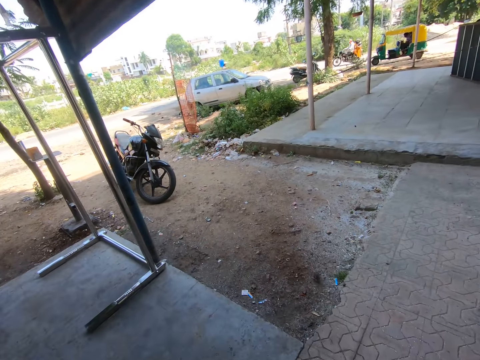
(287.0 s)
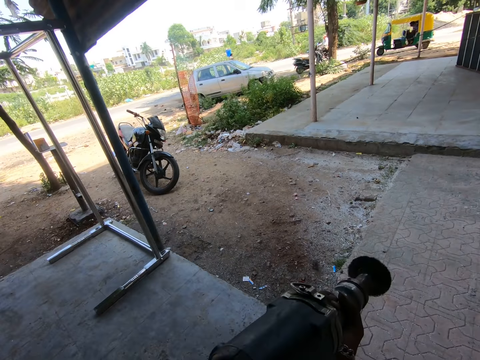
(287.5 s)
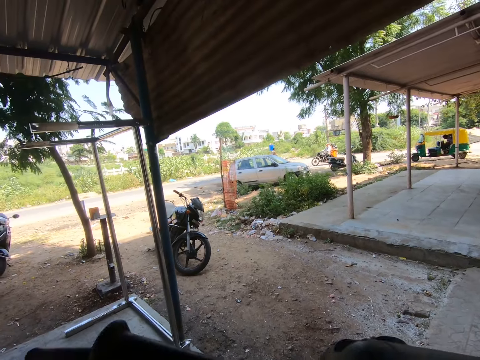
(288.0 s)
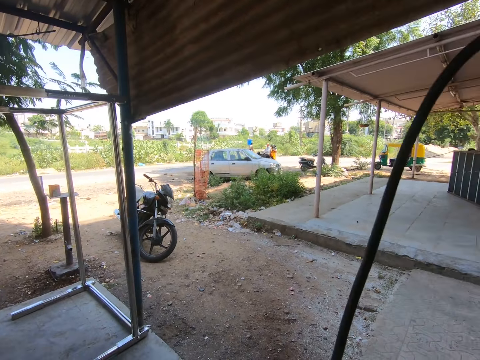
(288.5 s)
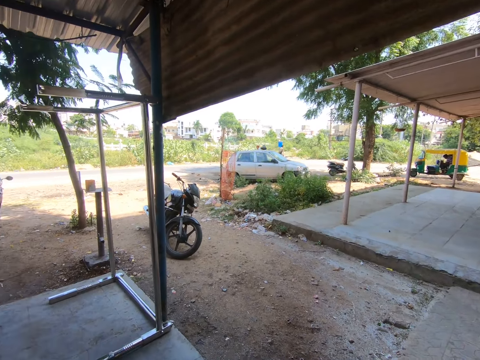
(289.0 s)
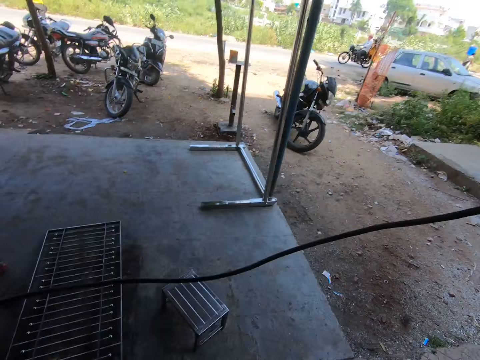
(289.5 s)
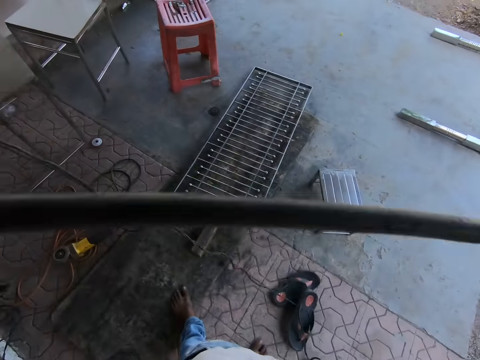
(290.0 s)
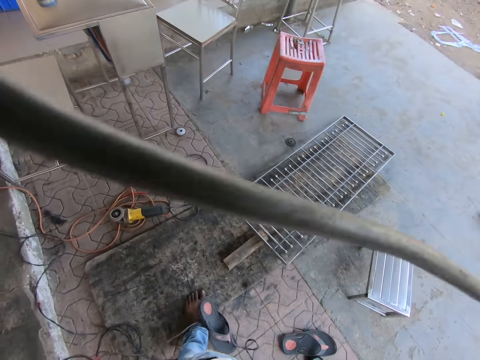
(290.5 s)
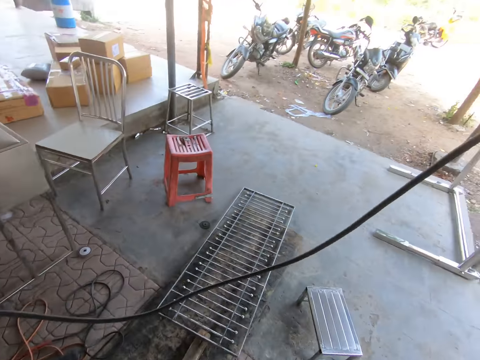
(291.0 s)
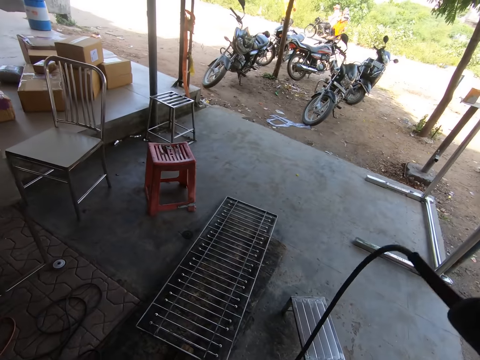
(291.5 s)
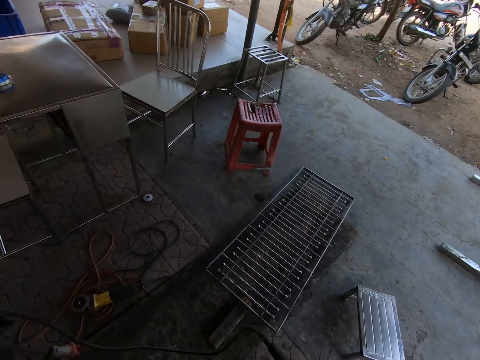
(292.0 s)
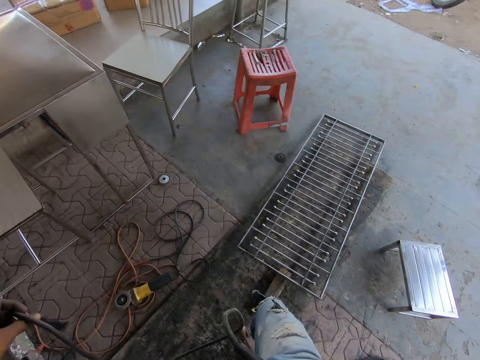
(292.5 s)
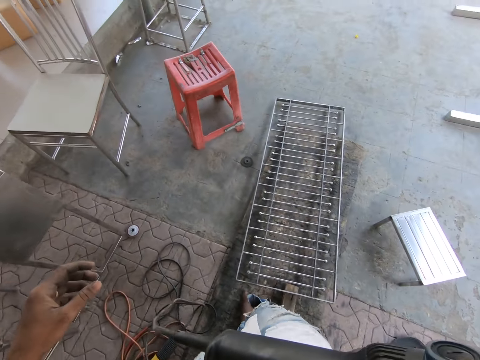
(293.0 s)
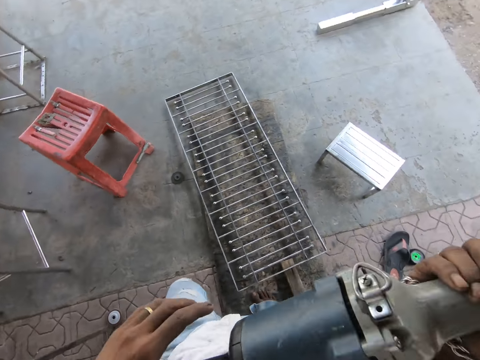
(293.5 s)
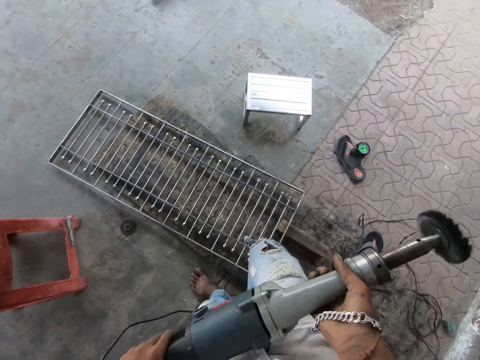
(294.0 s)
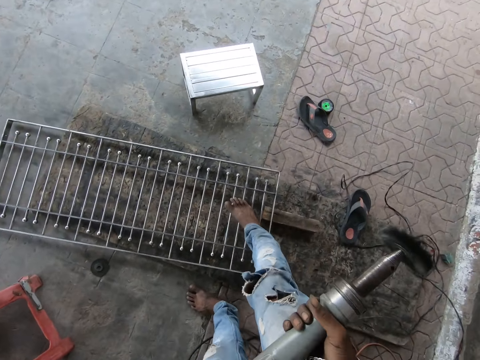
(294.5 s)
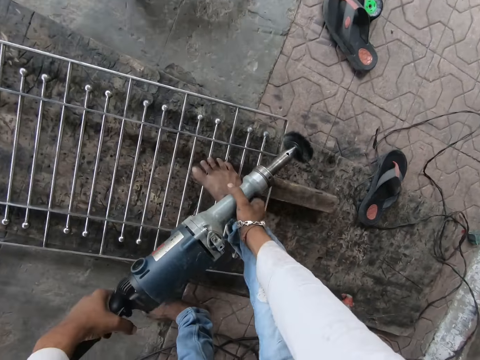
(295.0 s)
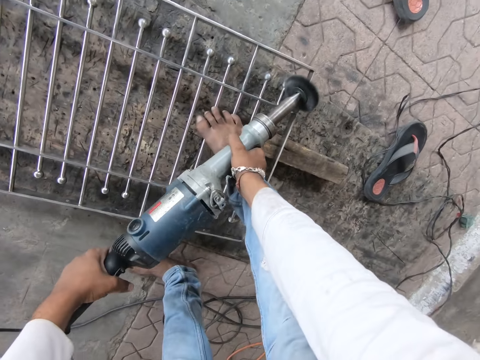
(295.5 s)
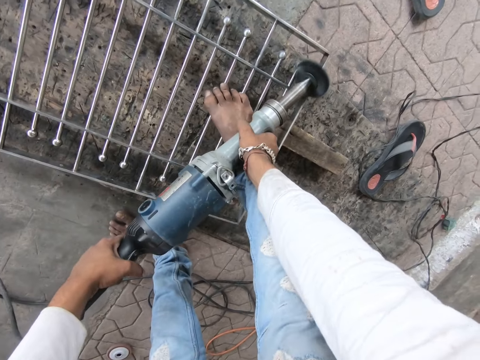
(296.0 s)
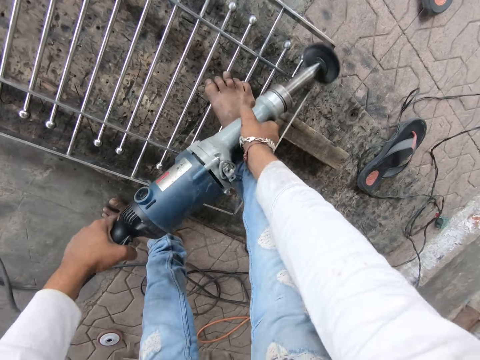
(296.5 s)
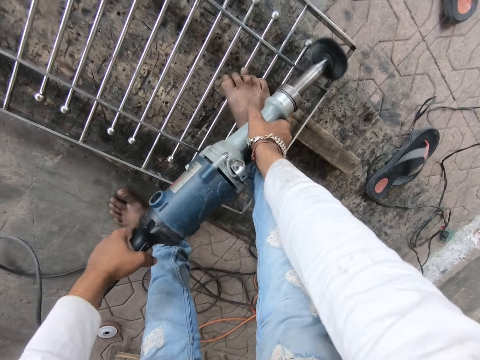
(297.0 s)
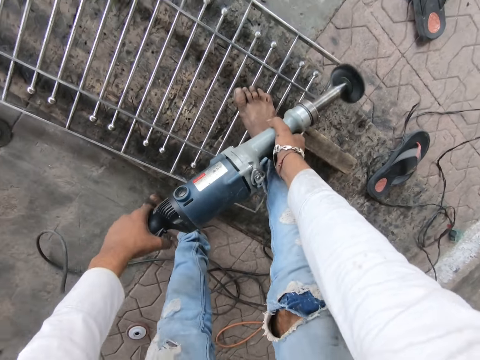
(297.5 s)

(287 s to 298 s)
The camera wearer pulls the polisher cable. He carries the angle grinder with his right hand. He walks. He carries the angle grinder with his hands. He holds the polisher with both hands. He polishes the burglarproof on the wooden platform with the angle grinder in his hands.

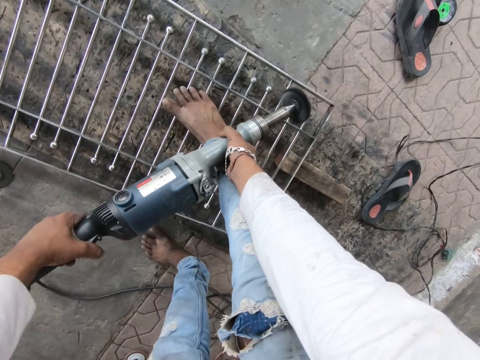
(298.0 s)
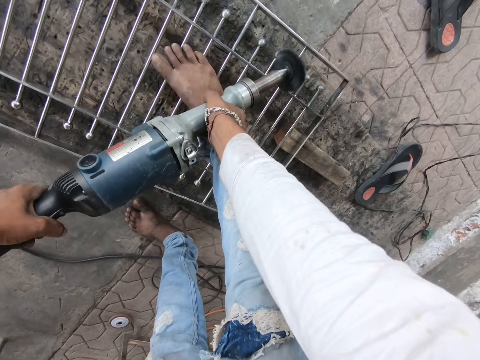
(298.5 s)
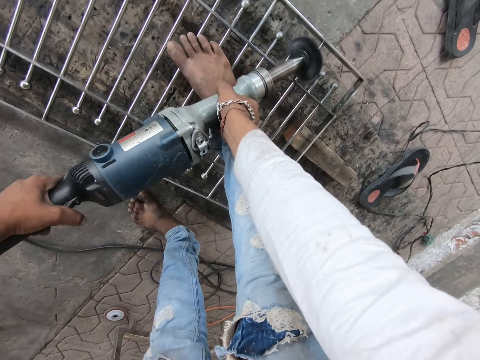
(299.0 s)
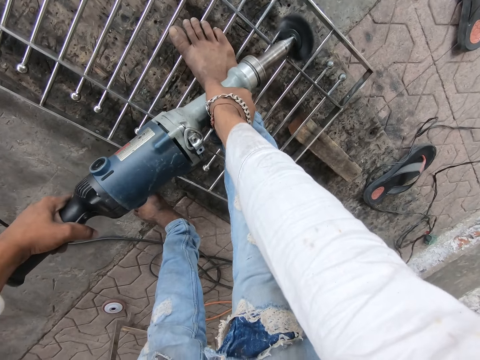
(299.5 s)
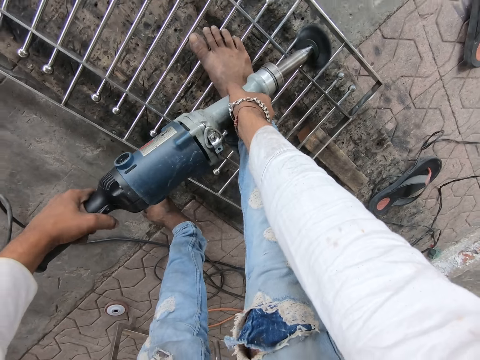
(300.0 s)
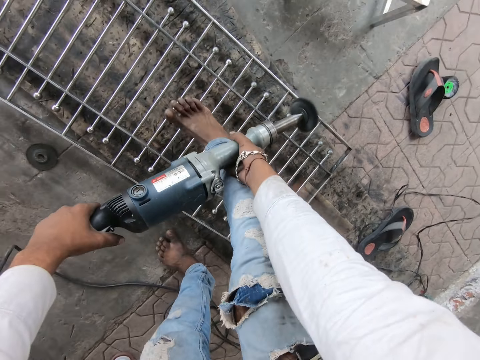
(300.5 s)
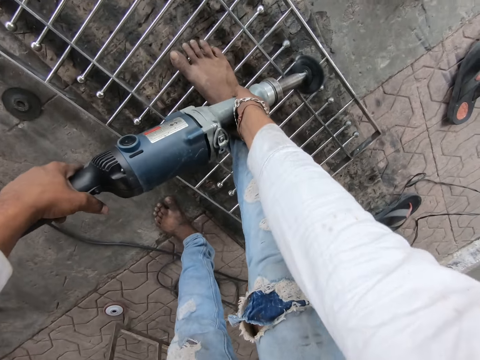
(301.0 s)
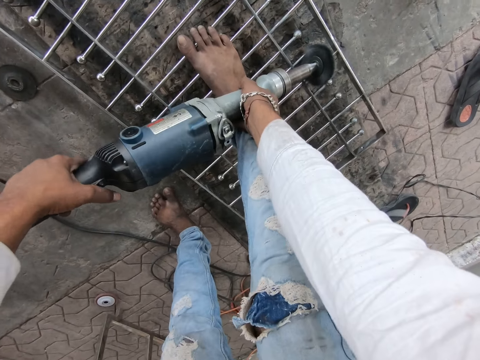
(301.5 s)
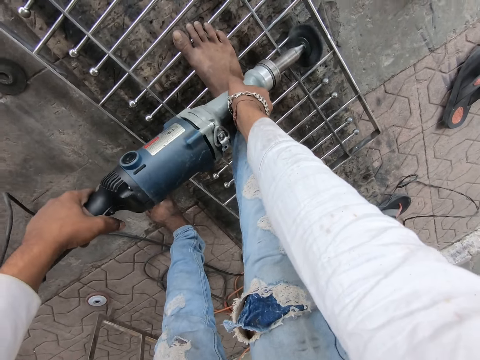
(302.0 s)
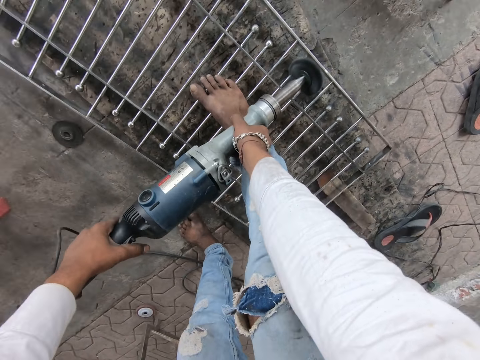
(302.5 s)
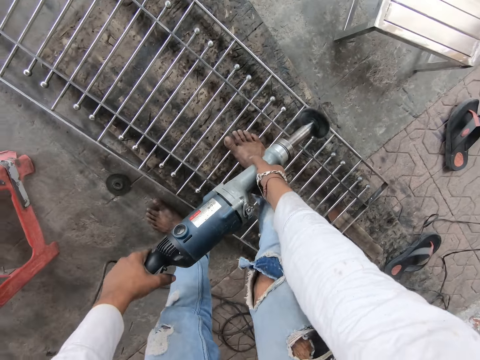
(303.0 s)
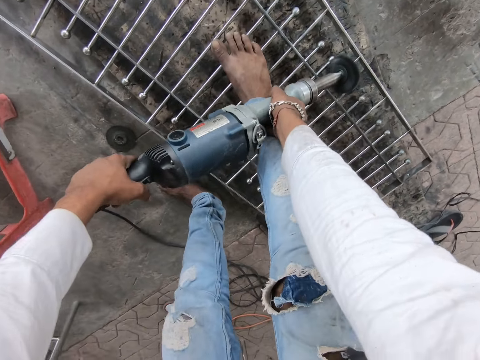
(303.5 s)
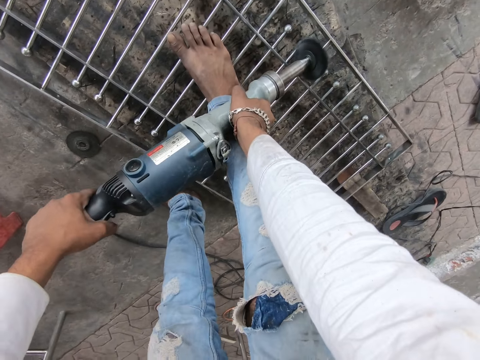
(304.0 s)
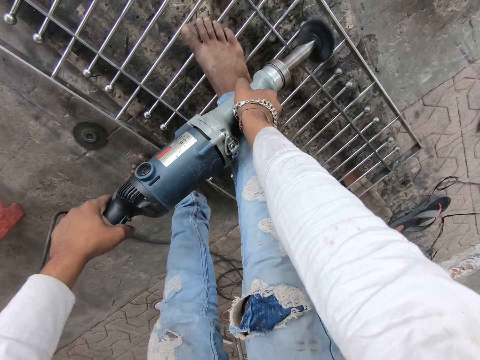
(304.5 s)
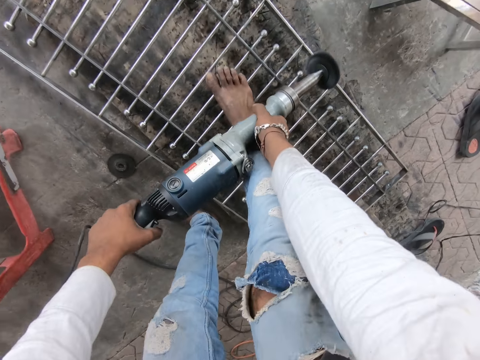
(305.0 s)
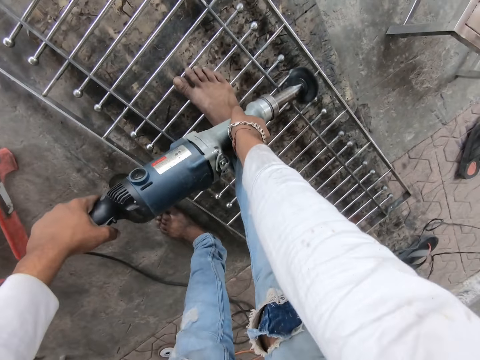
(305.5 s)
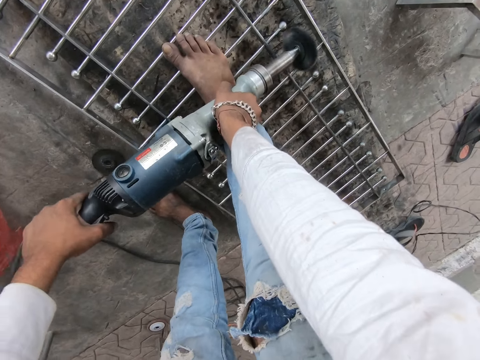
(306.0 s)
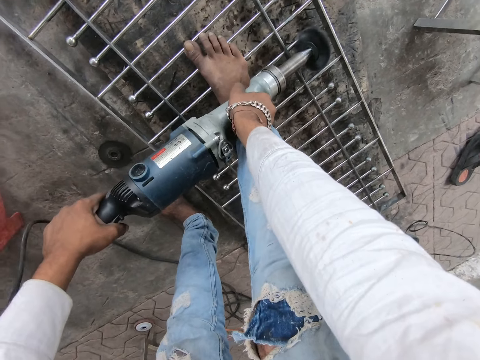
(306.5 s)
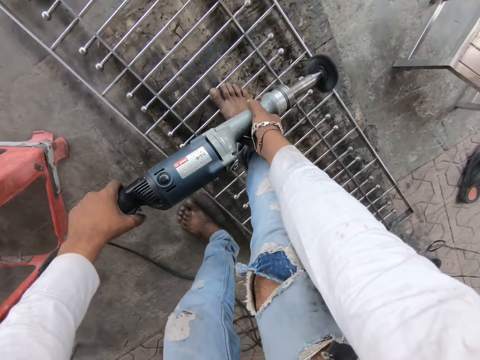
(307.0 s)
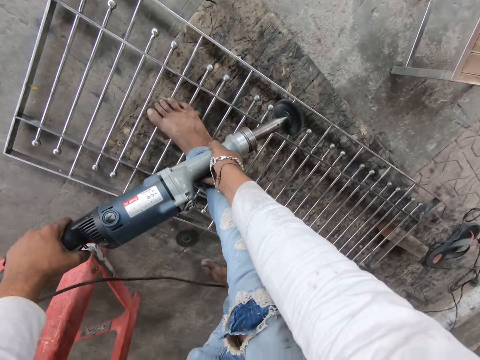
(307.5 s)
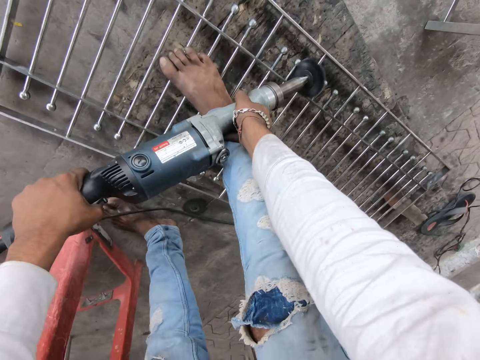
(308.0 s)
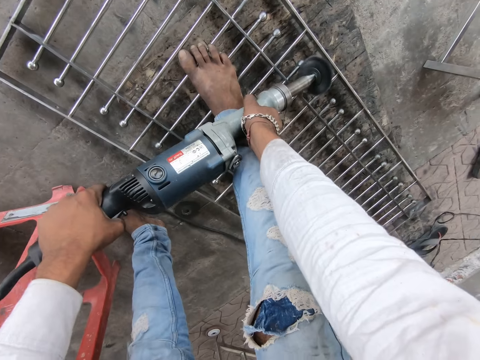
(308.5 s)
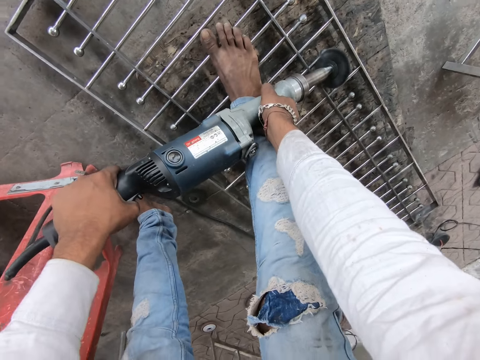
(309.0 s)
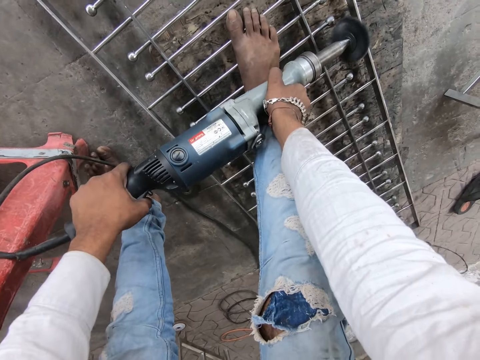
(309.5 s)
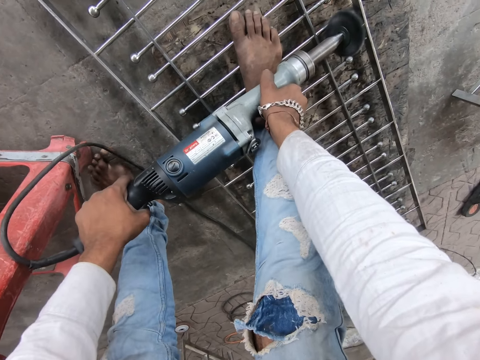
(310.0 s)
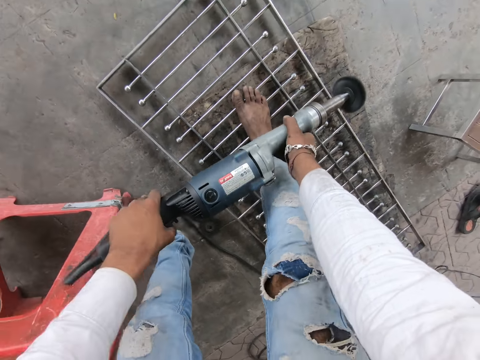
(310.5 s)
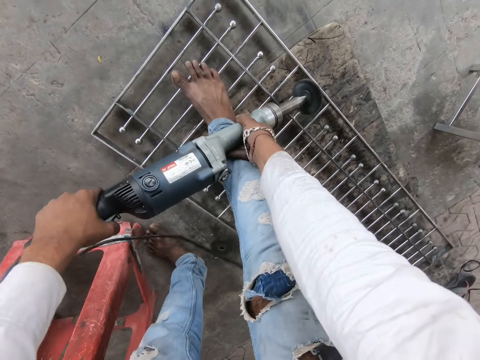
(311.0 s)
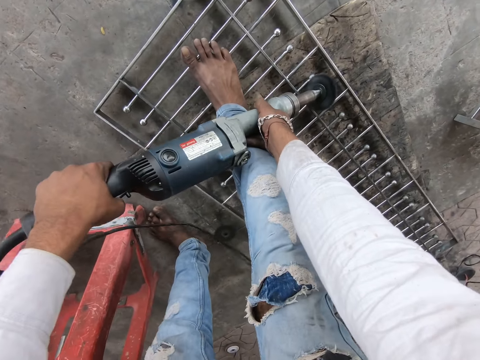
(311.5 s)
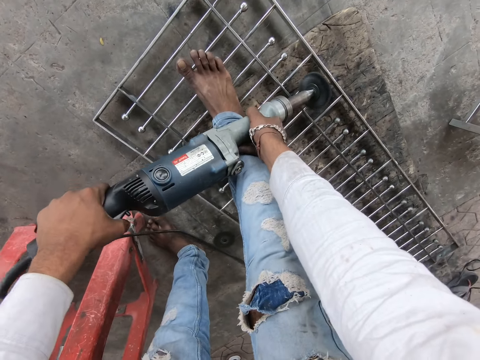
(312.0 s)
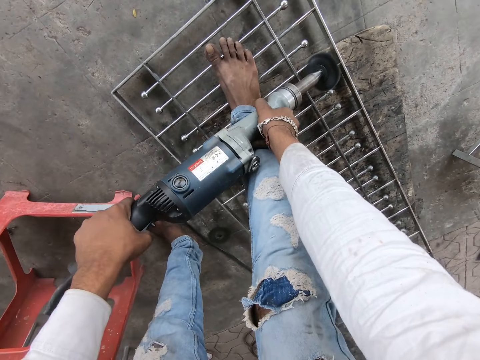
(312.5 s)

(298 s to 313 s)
The camera wearer moves and polishes the metal. They move and polish the metal. They move and polish the metal. They move and polish the metal. They move and polish the metal. They move and polish the metal.
